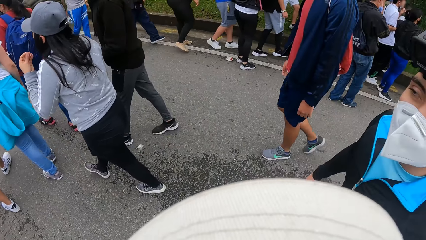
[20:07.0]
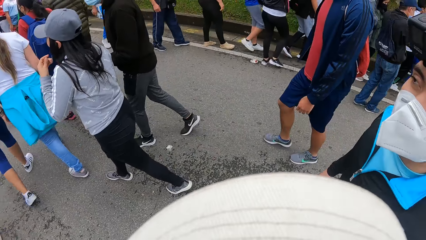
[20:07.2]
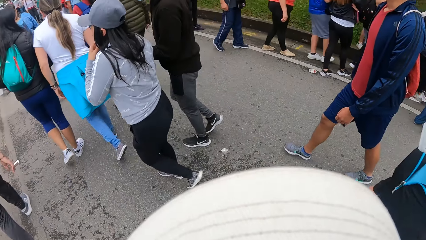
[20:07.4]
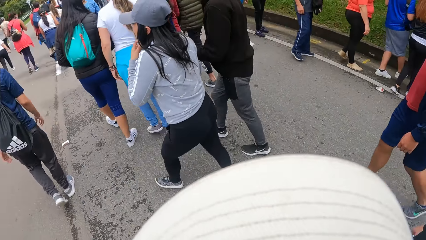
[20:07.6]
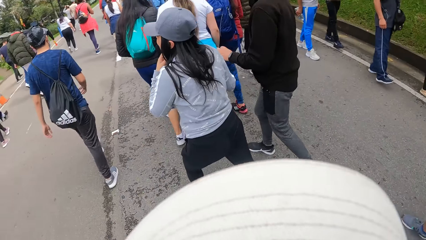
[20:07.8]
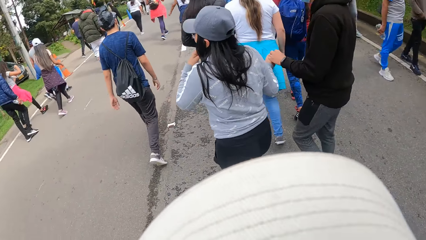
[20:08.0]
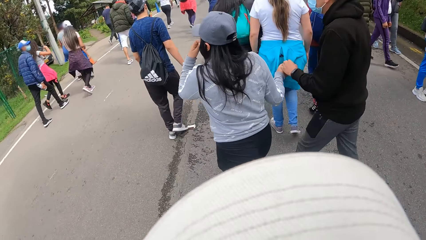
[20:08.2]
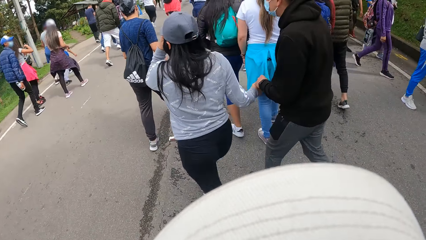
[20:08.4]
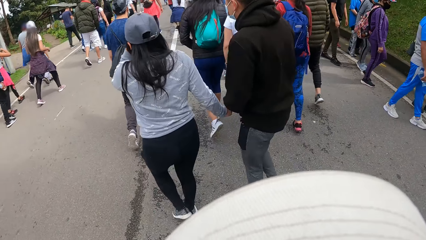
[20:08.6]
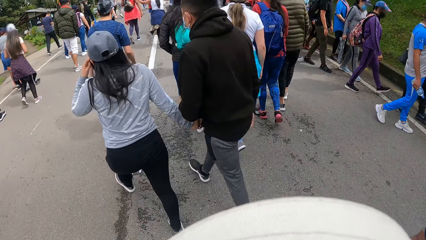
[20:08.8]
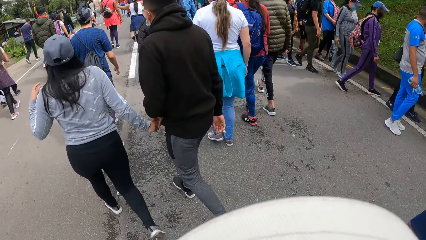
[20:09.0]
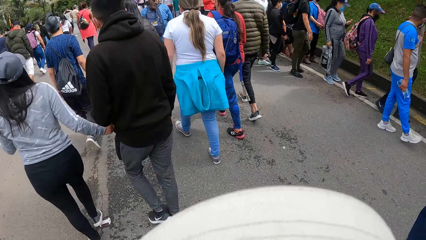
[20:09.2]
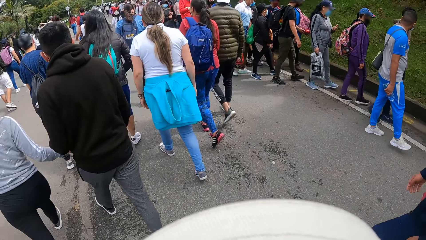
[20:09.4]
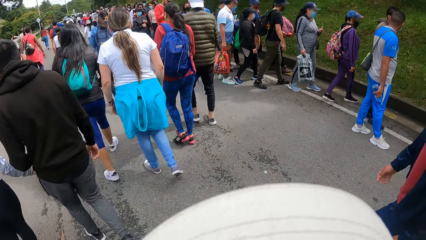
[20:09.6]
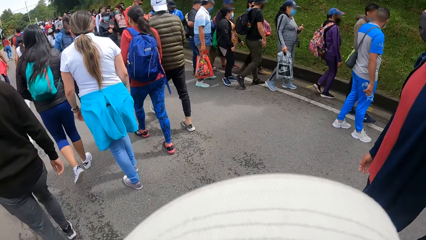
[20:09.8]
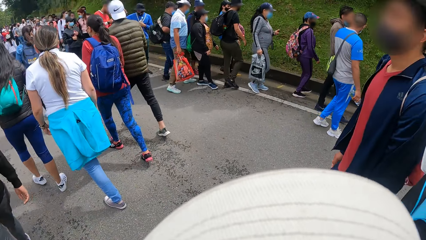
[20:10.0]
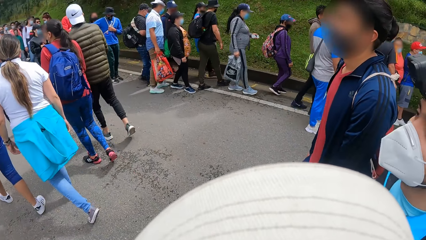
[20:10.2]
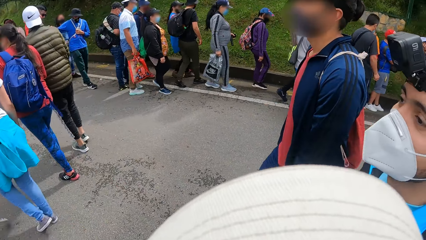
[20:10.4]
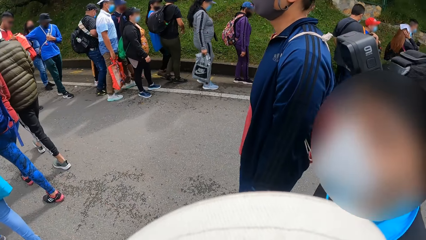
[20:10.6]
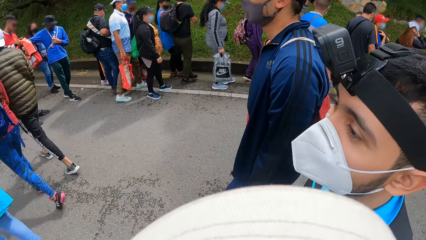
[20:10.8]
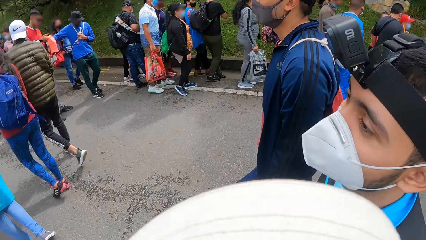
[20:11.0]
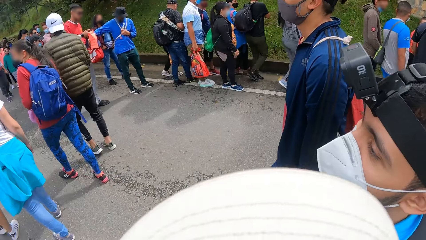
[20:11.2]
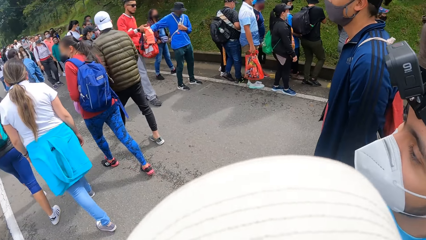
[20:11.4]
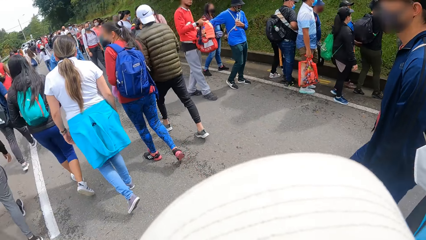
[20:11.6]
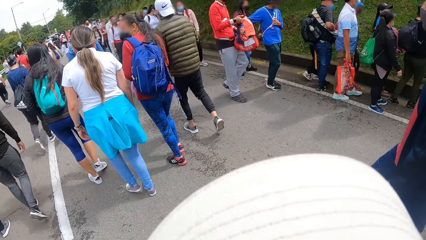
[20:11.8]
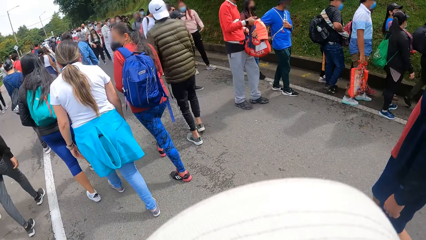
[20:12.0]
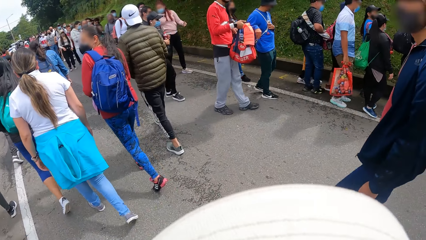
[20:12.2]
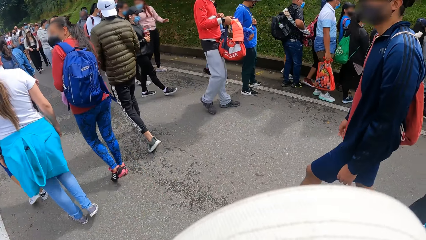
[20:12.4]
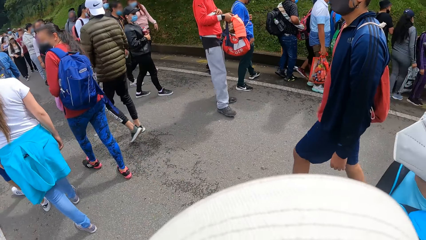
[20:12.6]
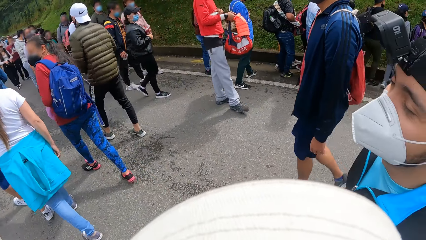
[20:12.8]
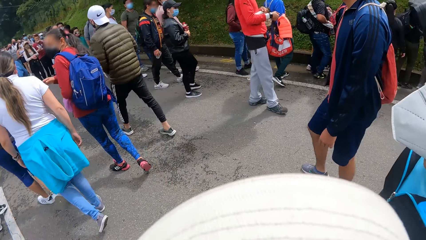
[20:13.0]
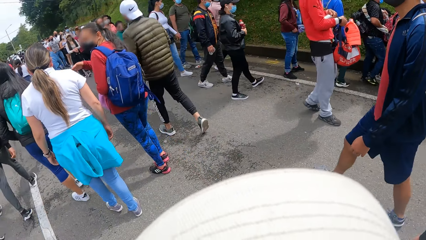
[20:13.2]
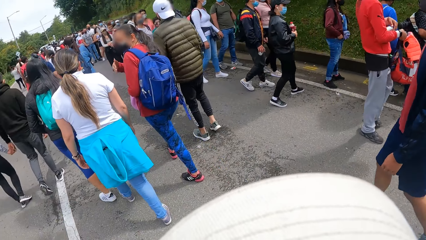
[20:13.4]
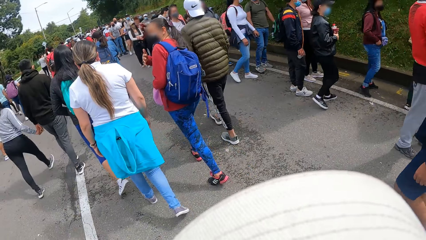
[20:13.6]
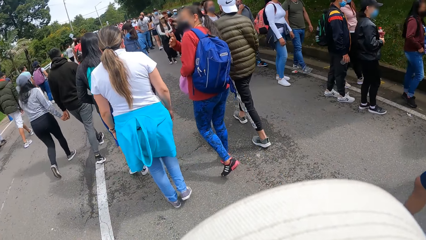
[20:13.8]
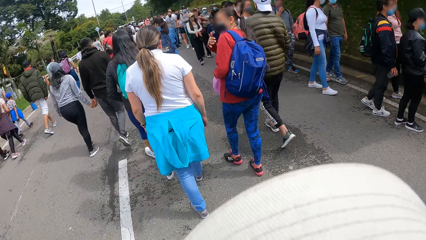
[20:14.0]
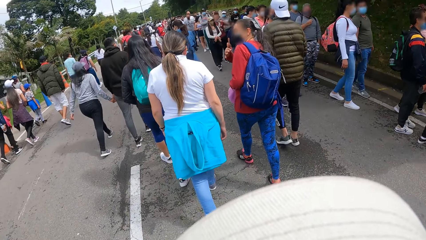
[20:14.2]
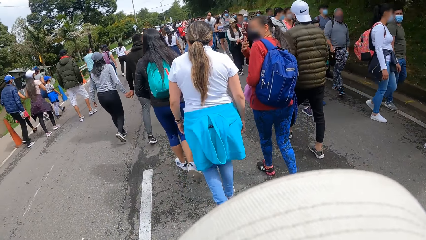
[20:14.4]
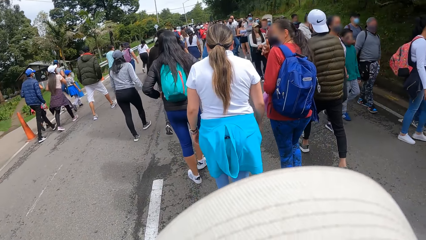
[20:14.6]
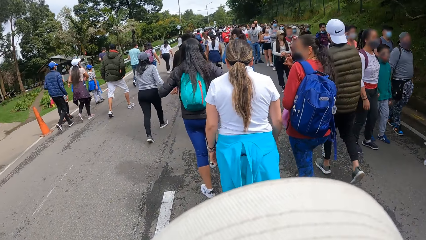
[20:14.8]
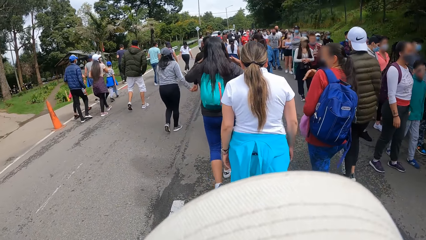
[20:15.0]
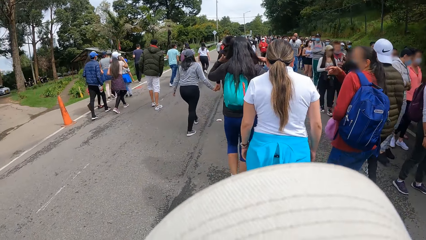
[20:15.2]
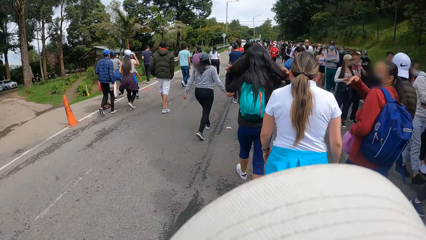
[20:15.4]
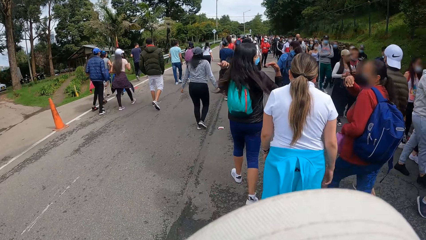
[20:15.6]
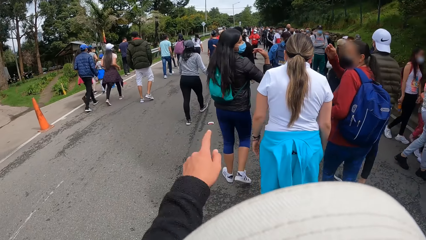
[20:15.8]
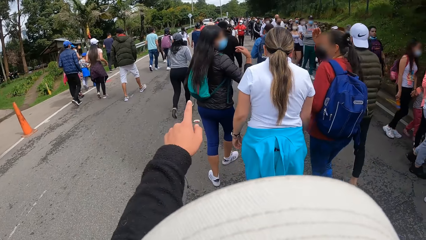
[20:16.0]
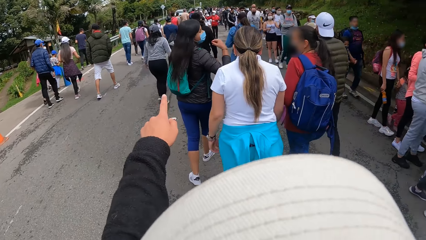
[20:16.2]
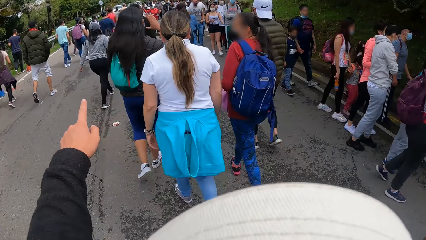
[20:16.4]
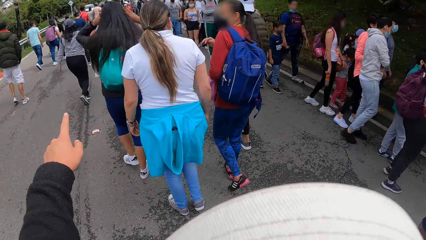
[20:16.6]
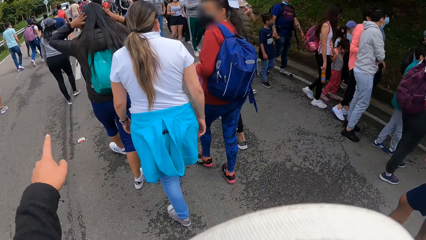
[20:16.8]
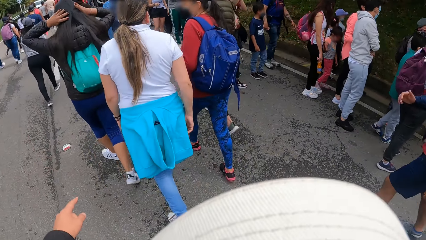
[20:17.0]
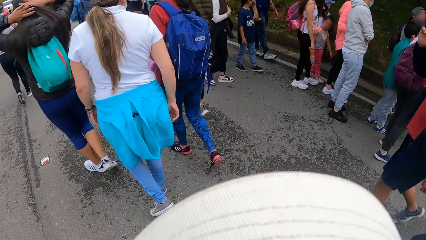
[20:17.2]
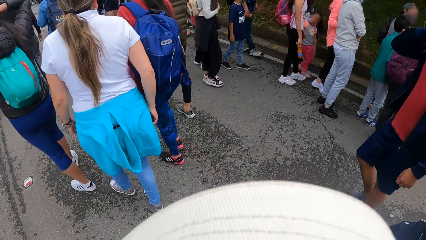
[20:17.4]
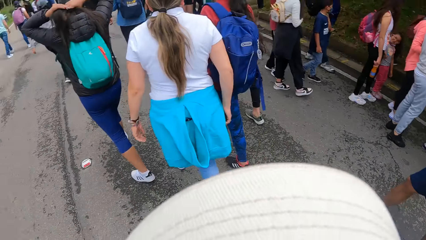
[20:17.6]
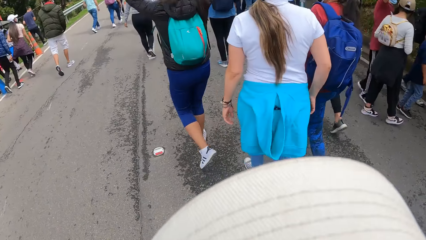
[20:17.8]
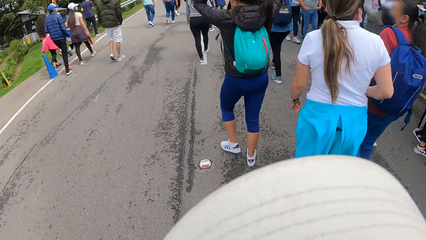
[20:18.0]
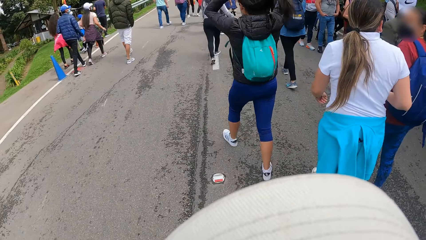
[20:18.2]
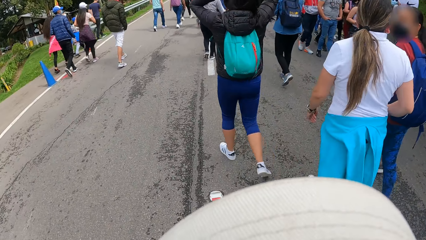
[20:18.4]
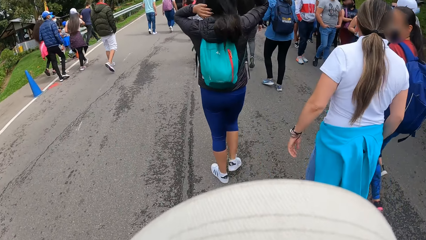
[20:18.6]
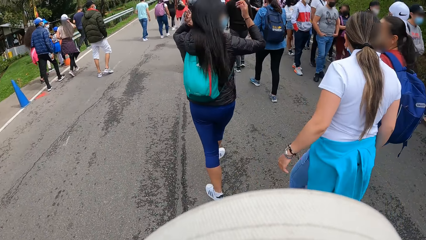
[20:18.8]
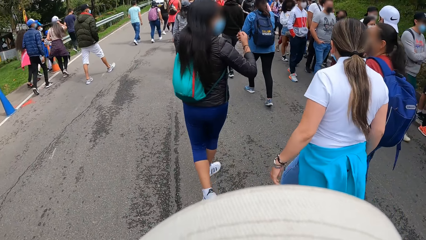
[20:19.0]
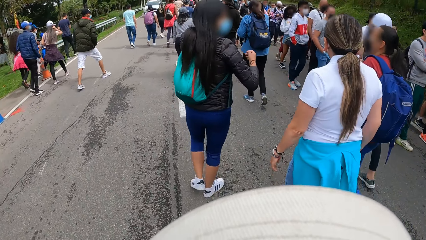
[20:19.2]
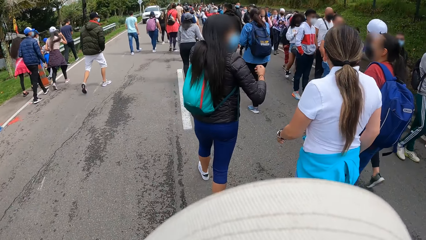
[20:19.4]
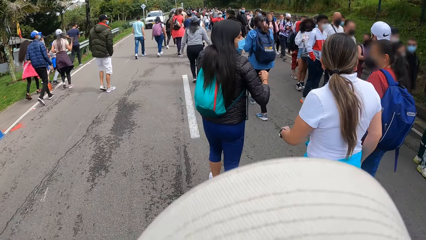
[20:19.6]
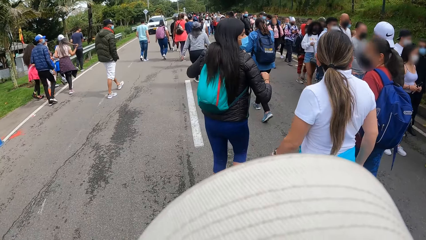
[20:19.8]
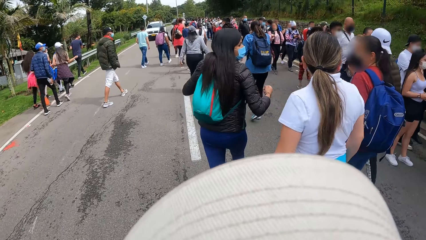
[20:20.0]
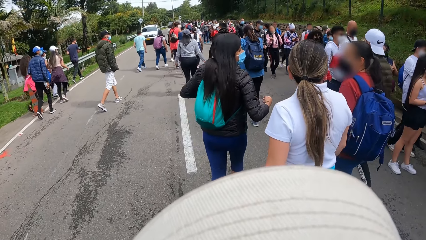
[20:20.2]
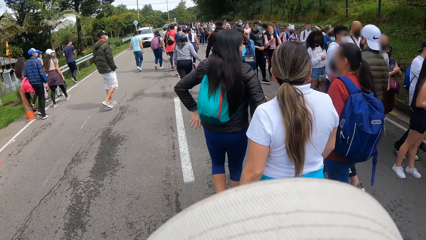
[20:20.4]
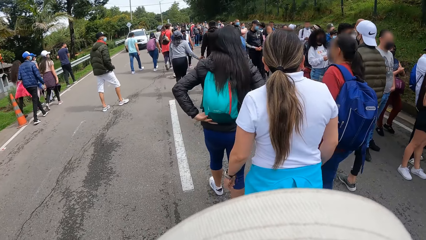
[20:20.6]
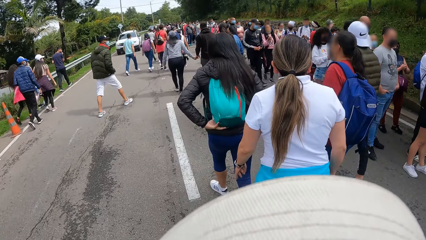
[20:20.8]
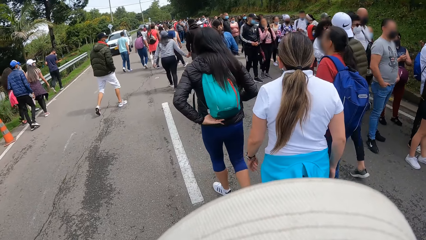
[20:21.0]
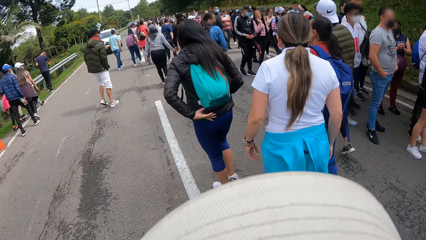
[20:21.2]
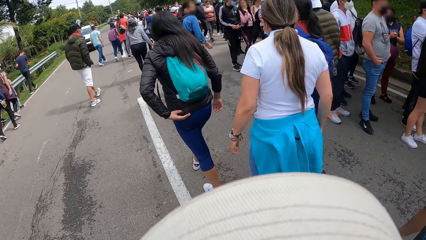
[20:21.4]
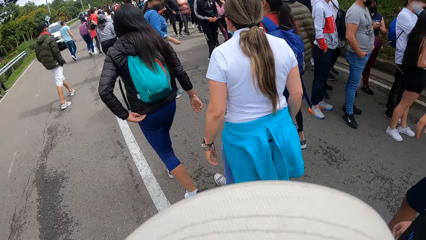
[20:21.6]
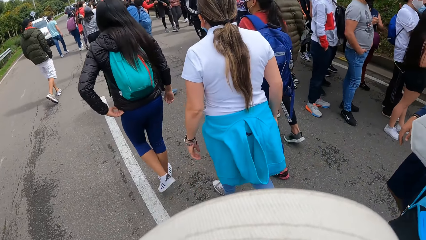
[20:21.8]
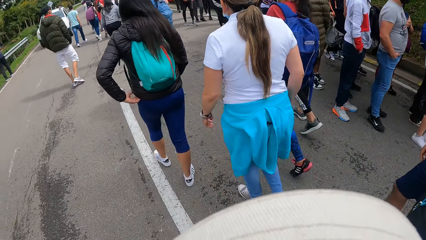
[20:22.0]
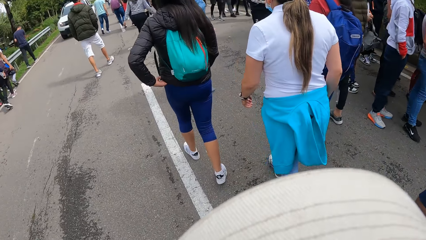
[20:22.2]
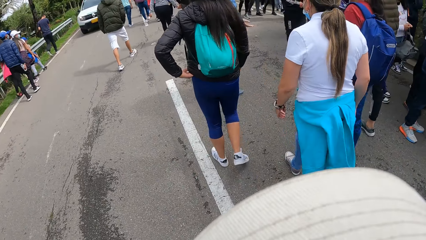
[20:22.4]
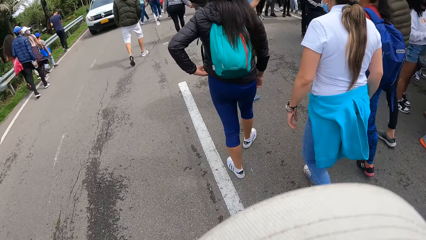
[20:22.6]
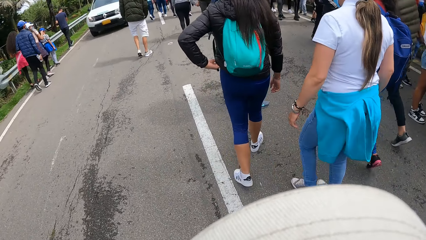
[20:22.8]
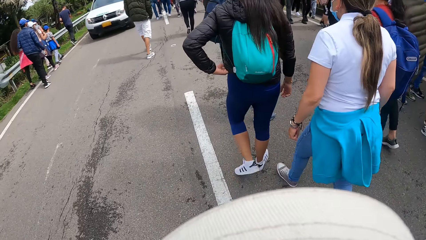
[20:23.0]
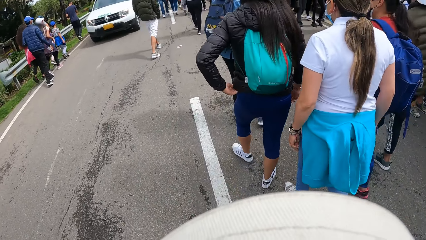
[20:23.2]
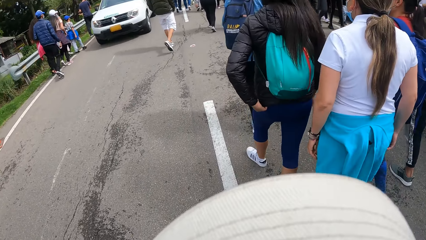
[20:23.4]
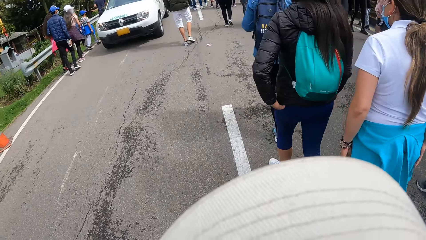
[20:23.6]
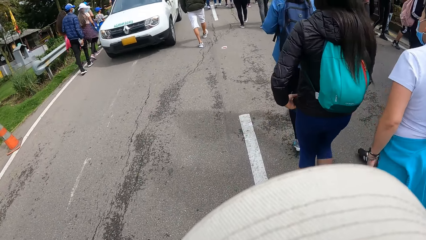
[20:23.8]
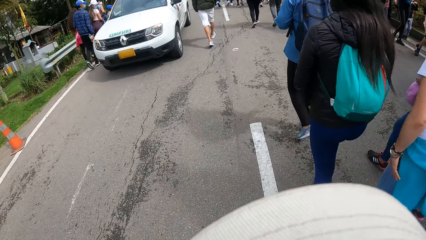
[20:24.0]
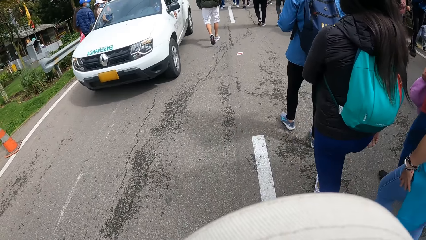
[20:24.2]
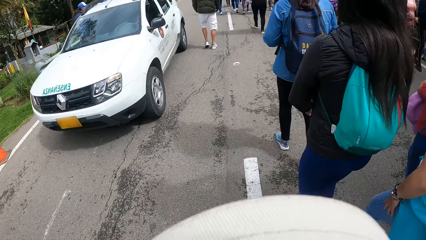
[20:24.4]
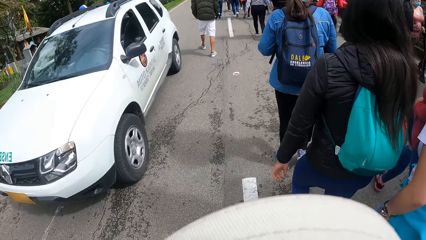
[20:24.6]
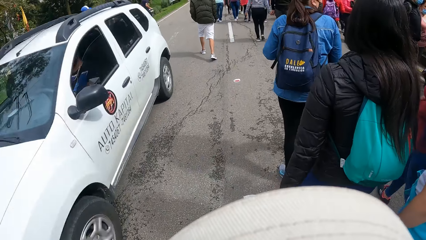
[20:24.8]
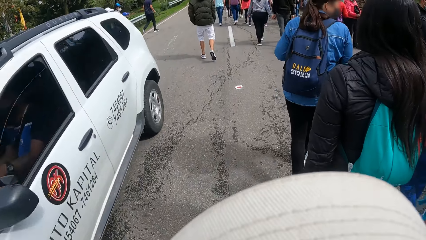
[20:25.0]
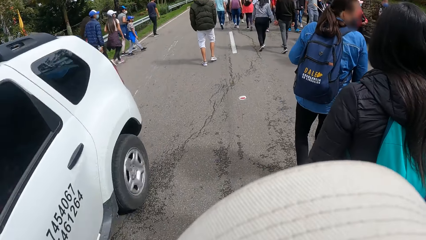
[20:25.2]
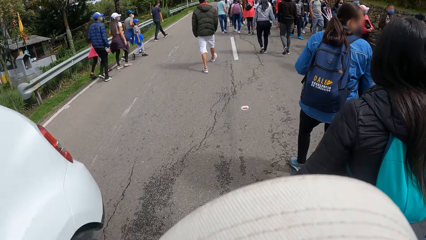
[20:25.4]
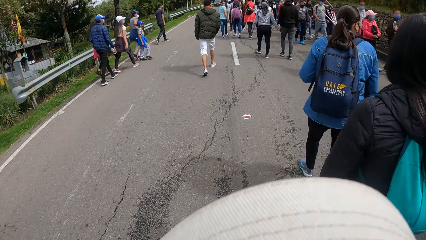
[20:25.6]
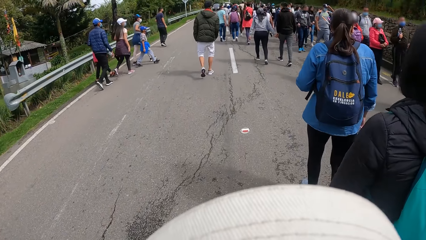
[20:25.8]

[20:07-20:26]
The camera wearer looks at a person and another person. She looks at the person and the other person again. She points her left hand at a tree. A man raises his right hand.
